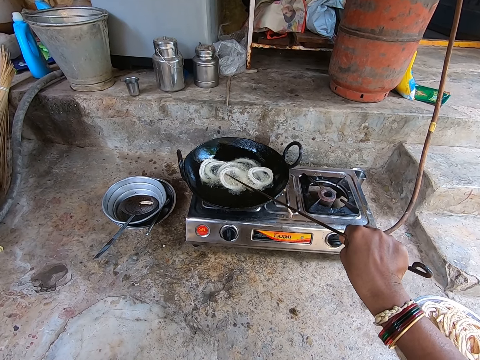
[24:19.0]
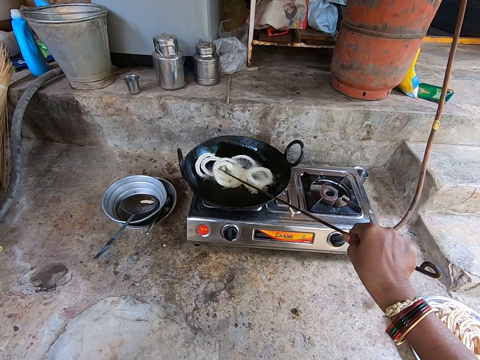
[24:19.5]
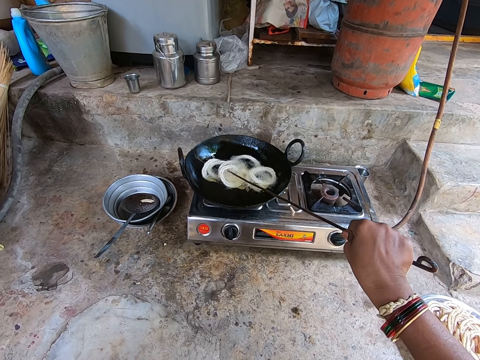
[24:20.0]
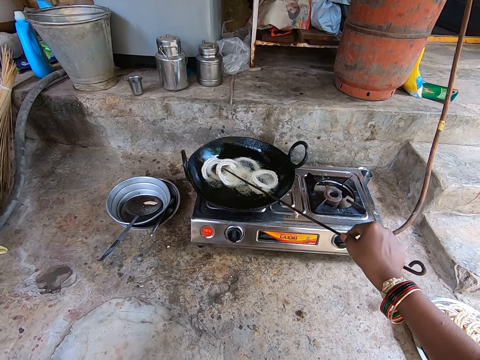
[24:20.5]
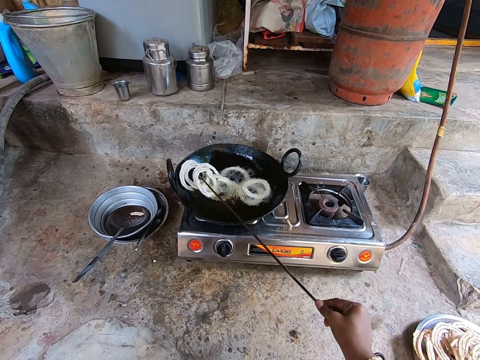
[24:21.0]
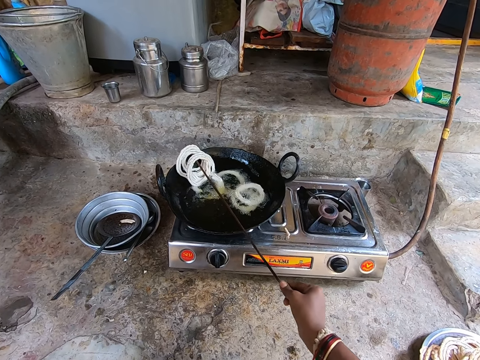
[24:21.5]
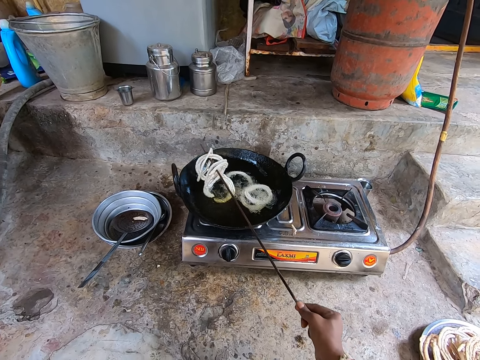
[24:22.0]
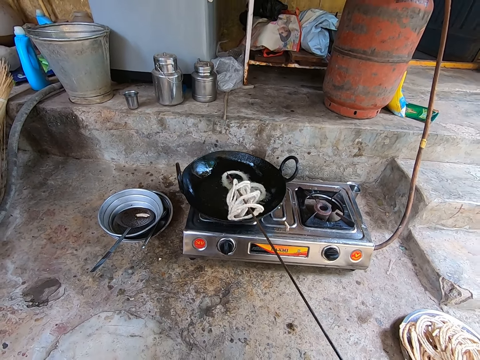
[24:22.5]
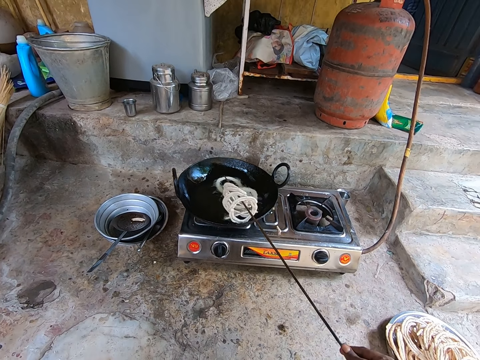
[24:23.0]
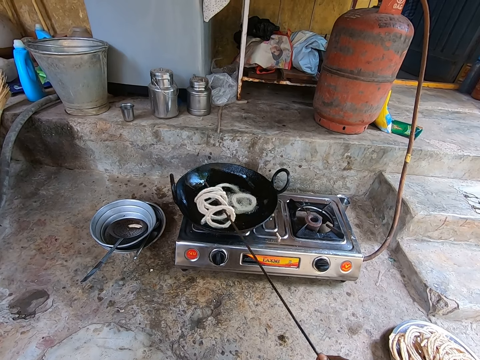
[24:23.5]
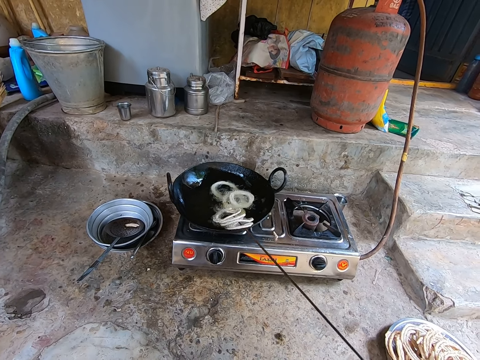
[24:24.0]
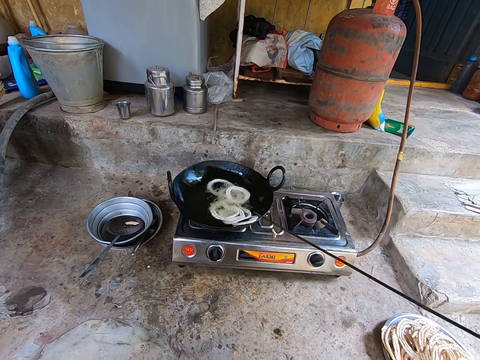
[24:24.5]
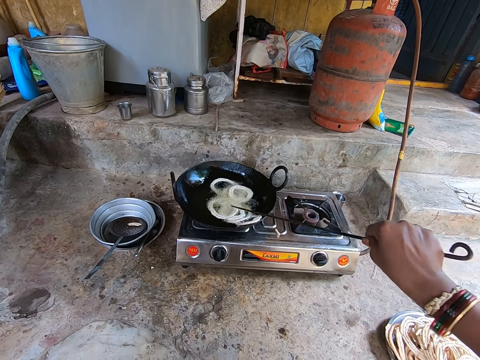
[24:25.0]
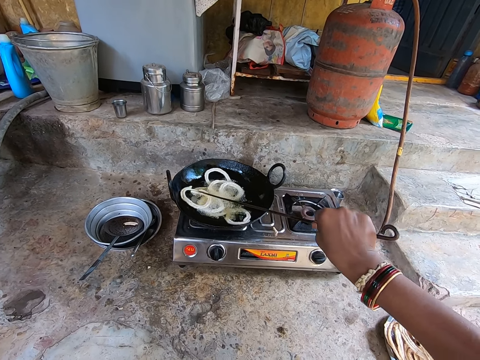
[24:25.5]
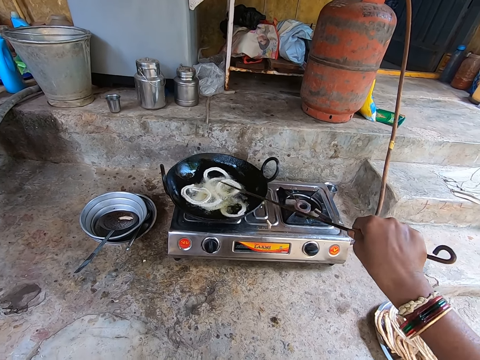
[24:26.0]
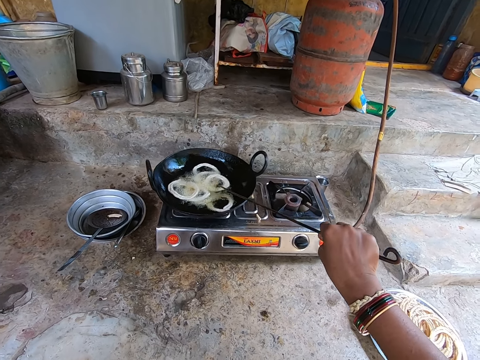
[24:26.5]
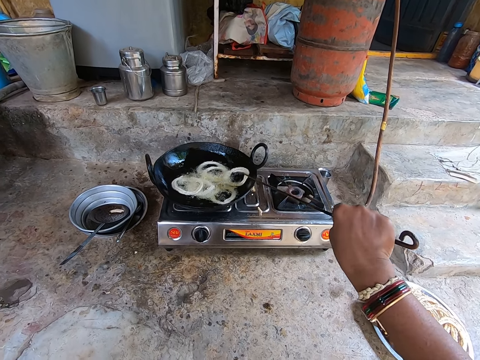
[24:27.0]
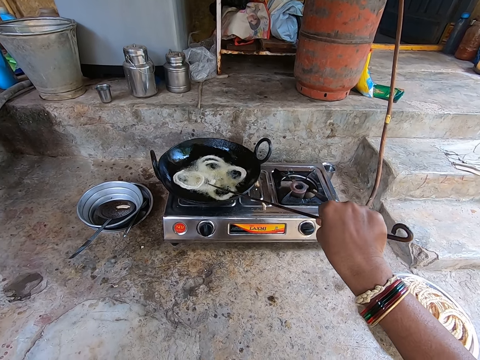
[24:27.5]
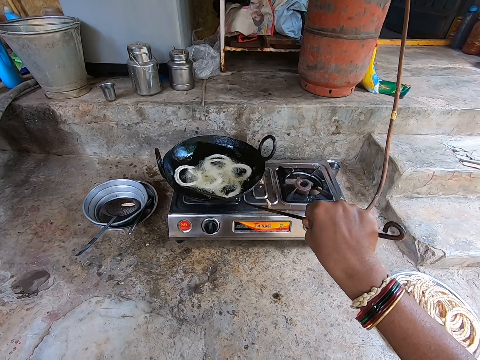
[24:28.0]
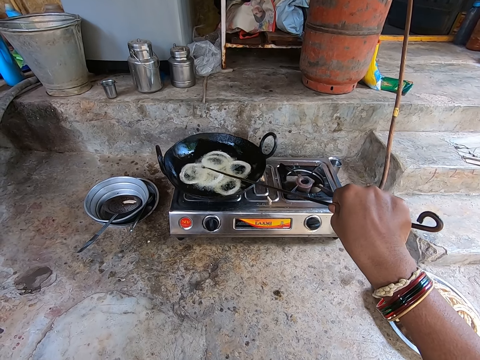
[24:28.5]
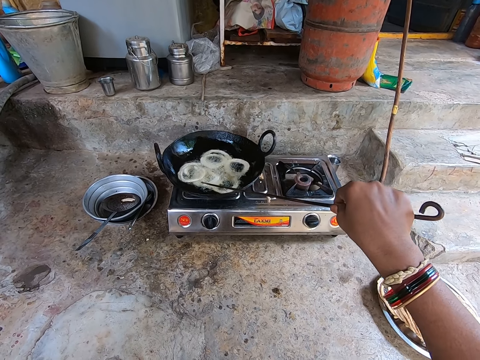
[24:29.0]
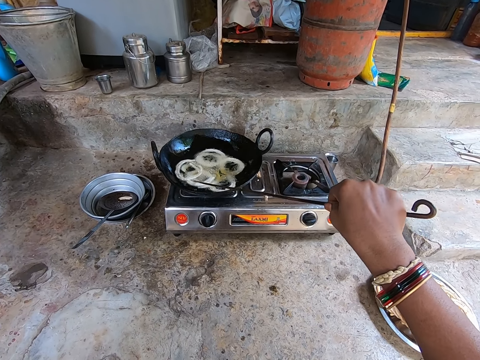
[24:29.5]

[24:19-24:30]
The camera wearer turns the dough rings in the cooking oil. They sort the dough rings in the cooking oil.
